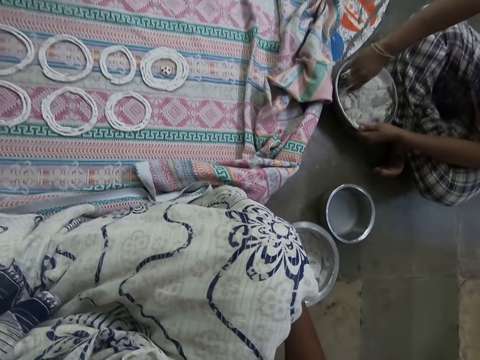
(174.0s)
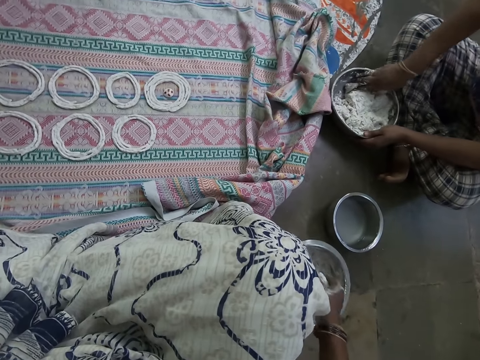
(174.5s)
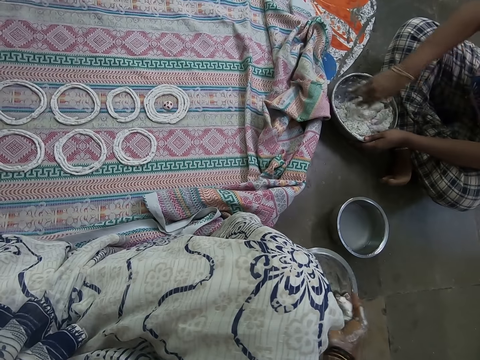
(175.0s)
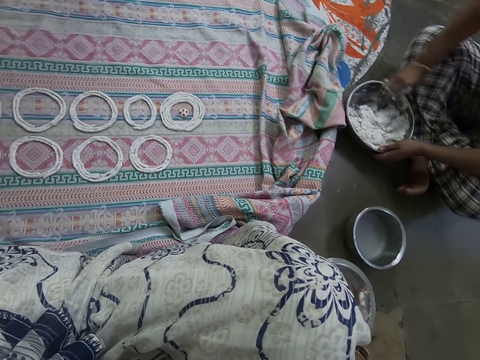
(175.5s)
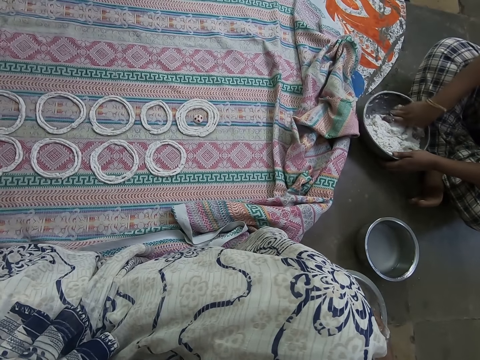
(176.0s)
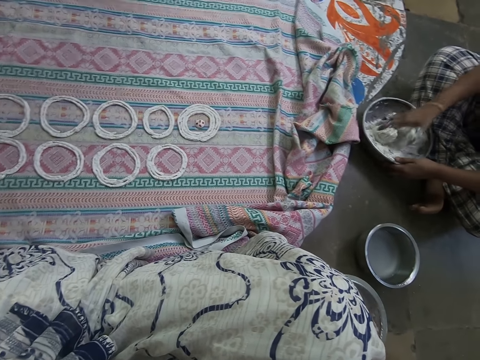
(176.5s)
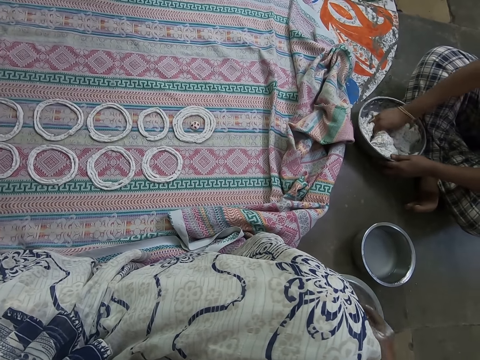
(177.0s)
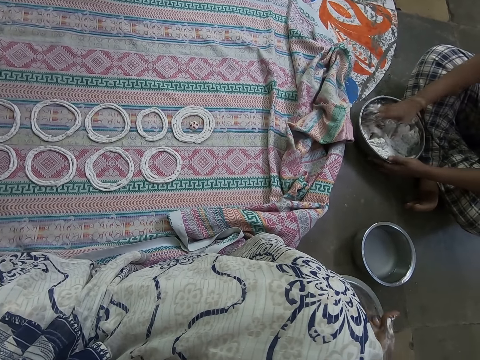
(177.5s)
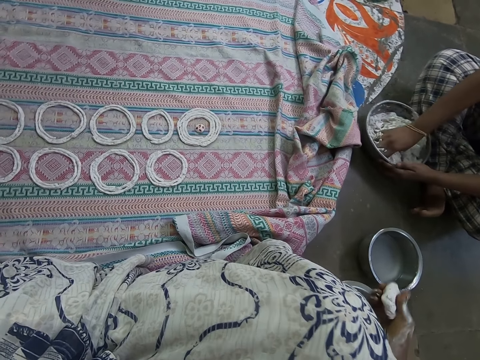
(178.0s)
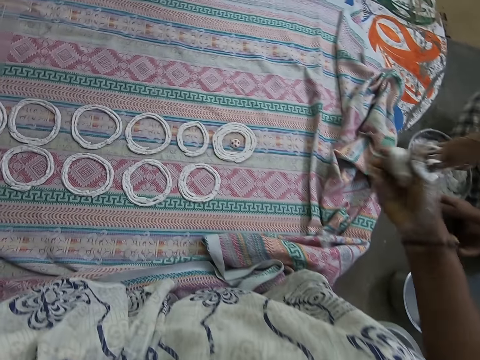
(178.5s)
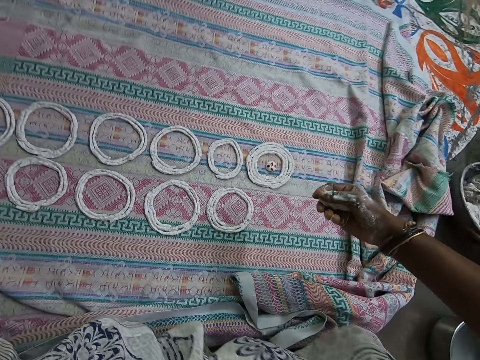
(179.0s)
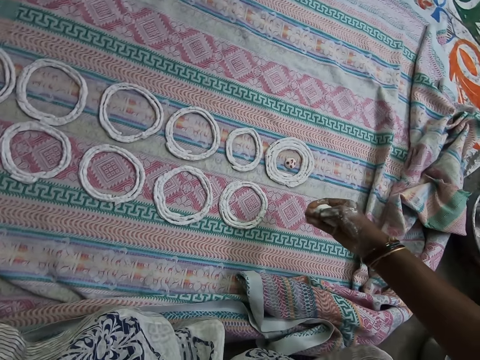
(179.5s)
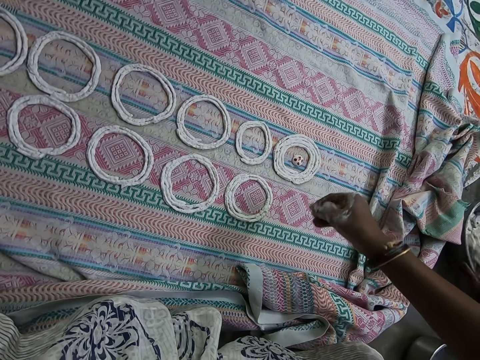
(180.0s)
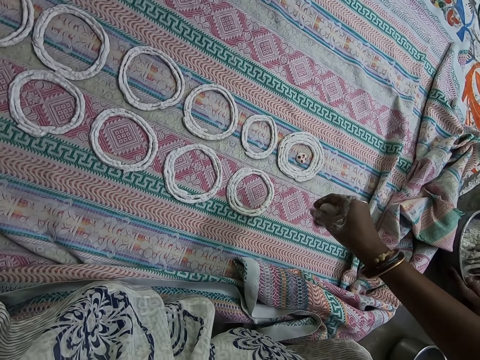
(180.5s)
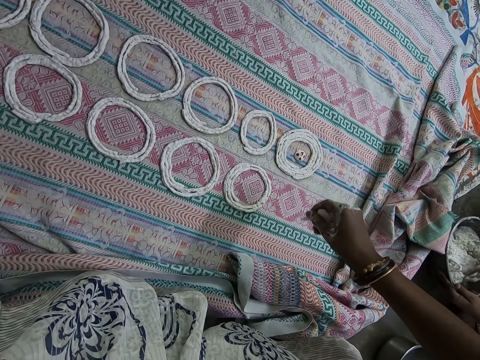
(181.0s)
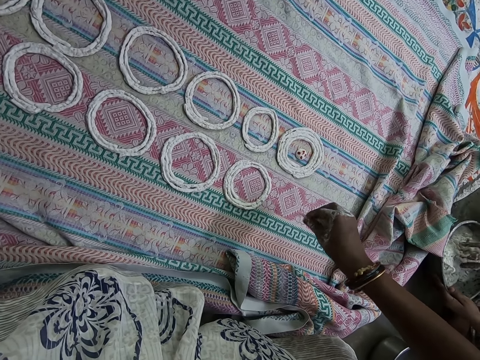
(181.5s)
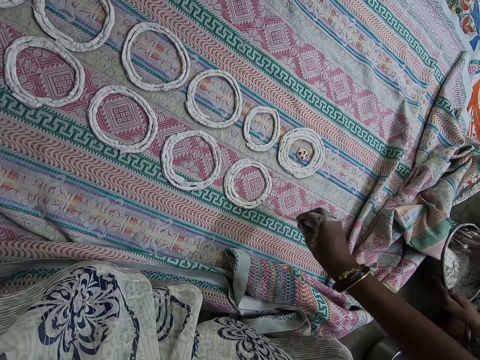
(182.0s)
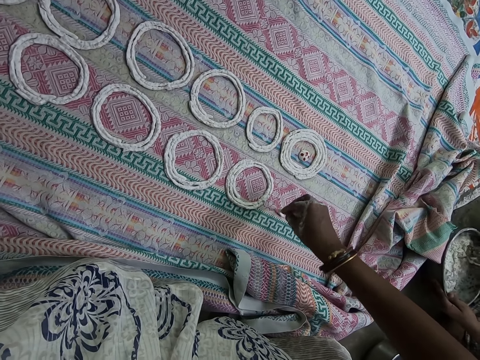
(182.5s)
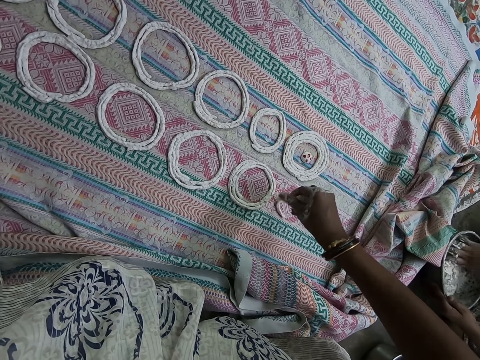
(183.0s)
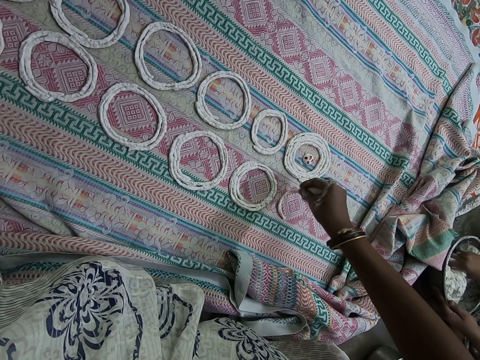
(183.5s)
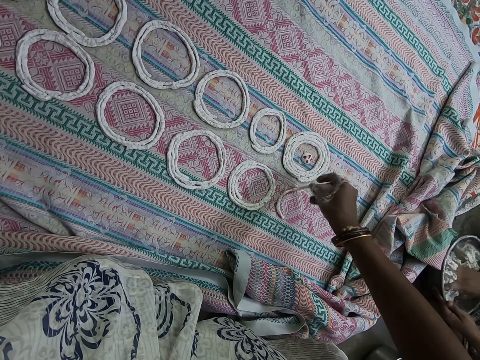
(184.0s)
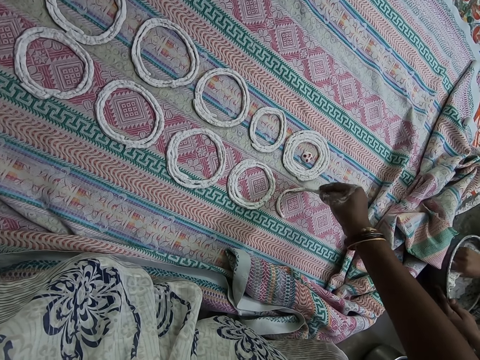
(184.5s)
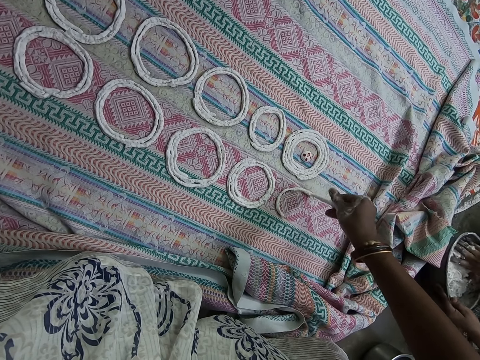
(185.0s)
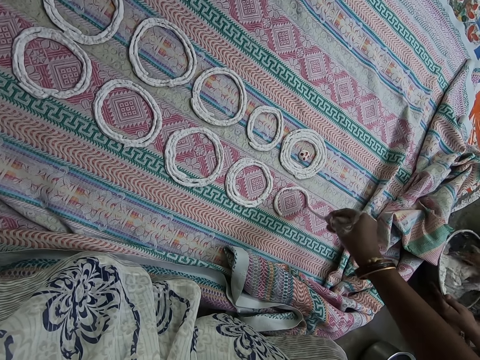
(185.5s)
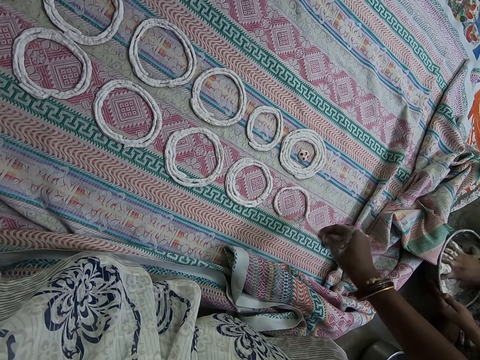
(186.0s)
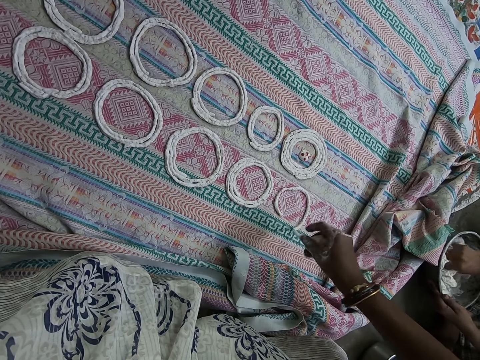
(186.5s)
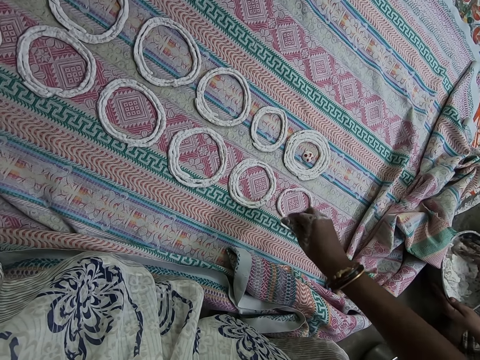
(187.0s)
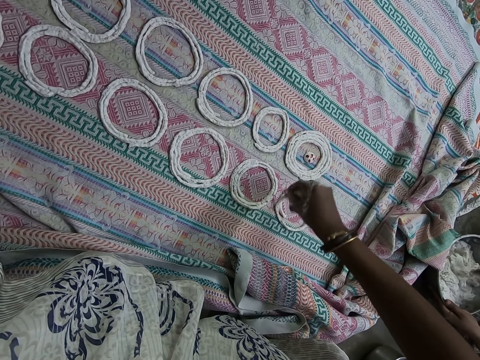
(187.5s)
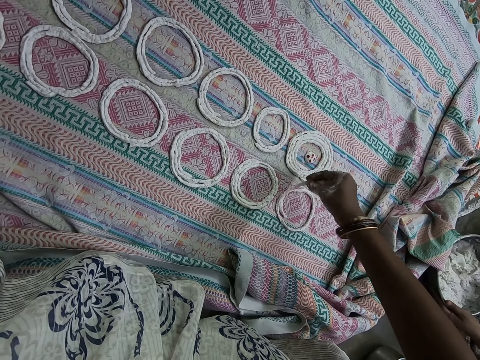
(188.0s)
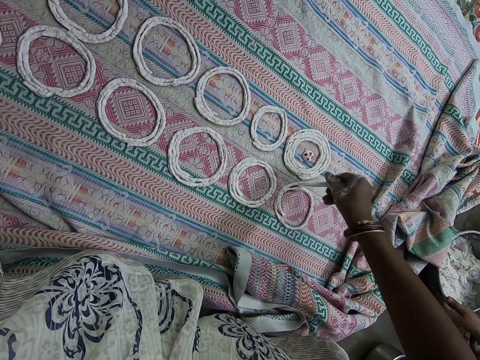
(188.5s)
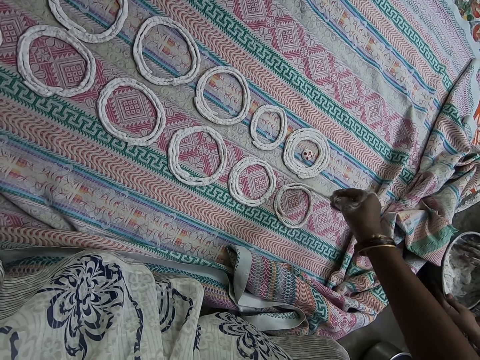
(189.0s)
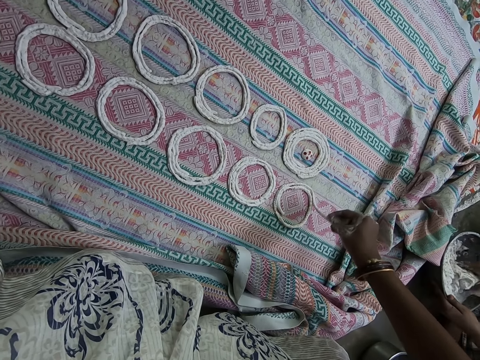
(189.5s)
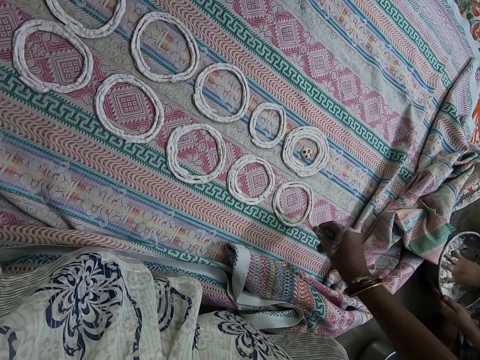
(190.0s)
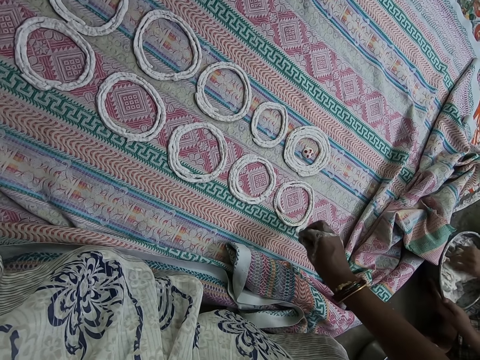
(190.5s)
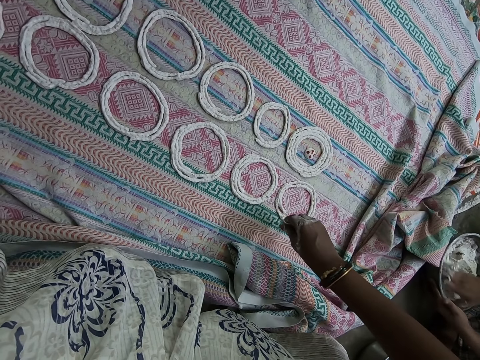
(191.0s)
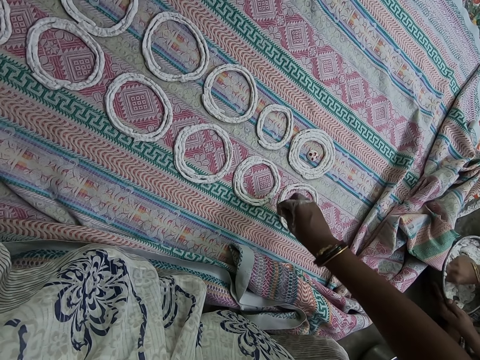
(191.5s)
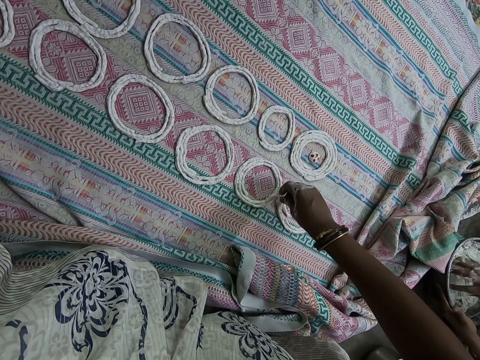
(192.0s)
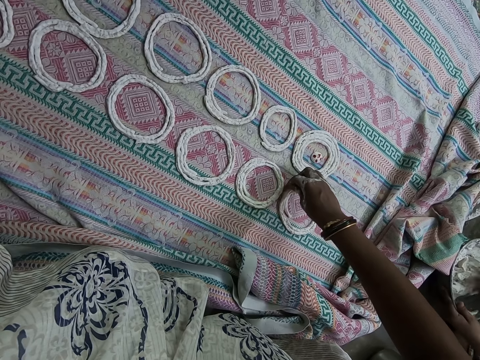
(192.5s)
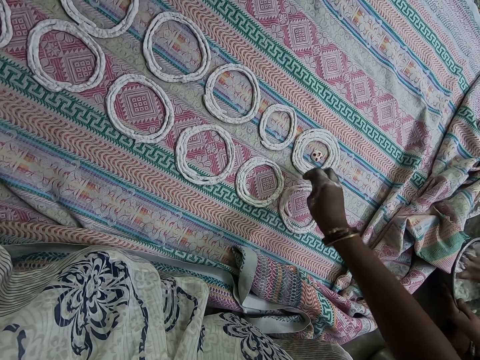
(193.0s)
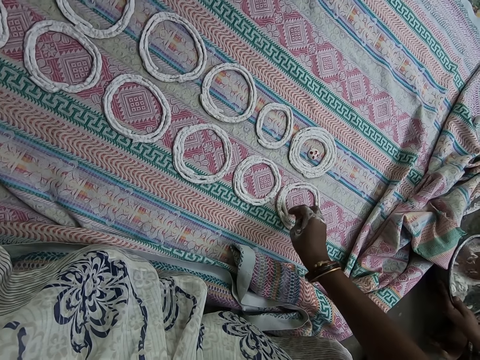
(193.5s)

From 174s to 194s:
The camera wearer scoops something with her hand. She kneads the dough from the stainless bowl in her right hand. She moves around. She twists something. She casts the dough in circular motions on the cloth with her right hand. She deposits something on the cloth. She touches something on the cloth. She dresses the dough on the cloth with her right hand.

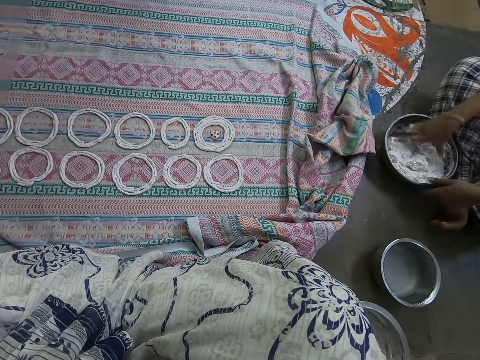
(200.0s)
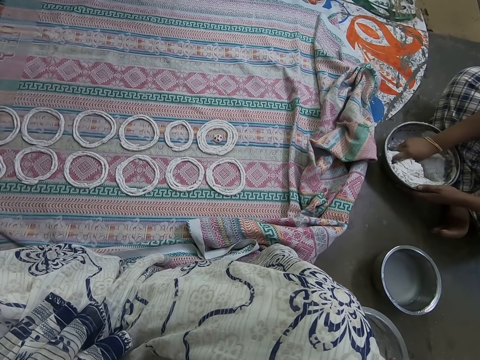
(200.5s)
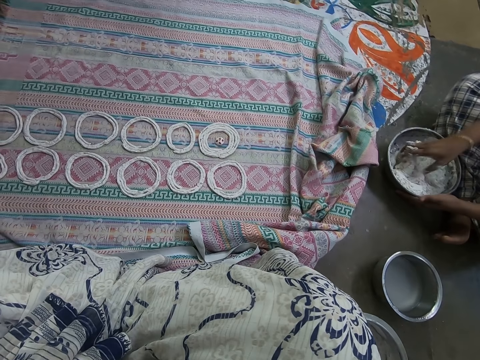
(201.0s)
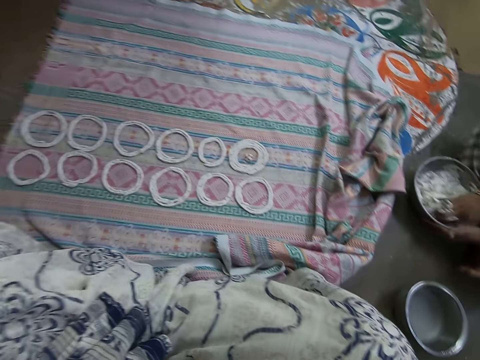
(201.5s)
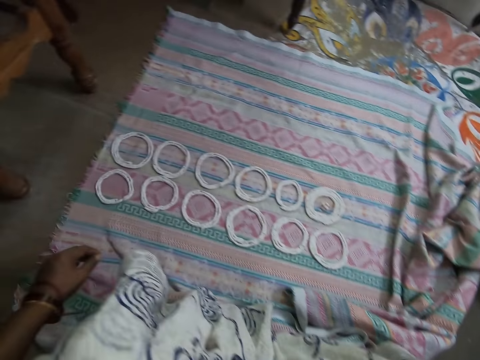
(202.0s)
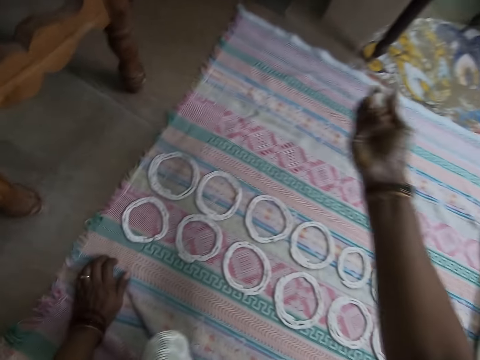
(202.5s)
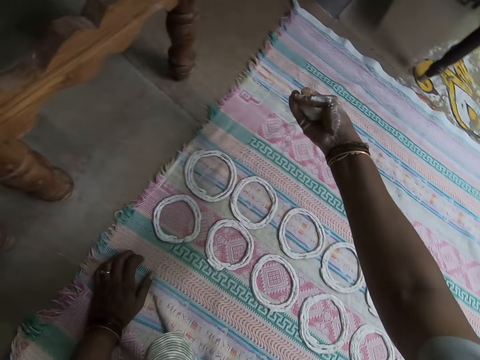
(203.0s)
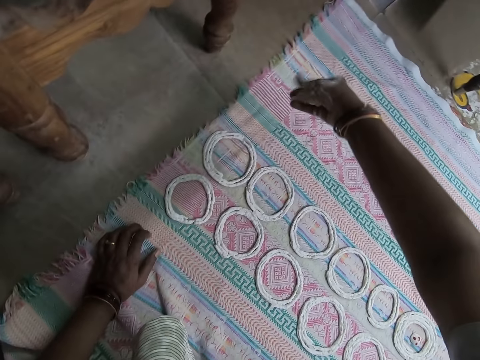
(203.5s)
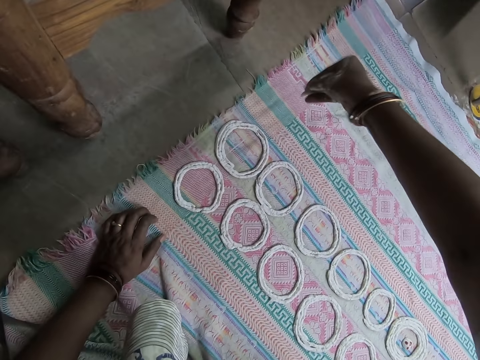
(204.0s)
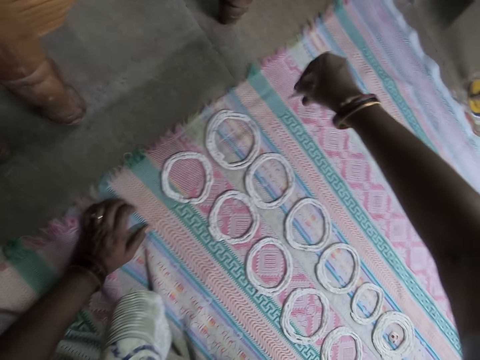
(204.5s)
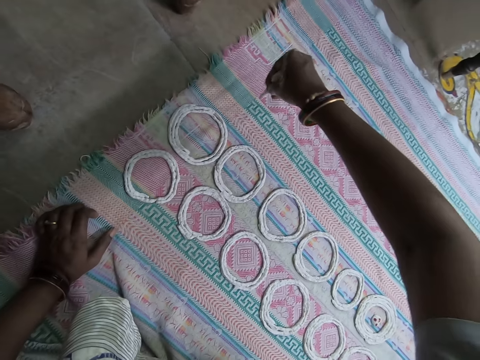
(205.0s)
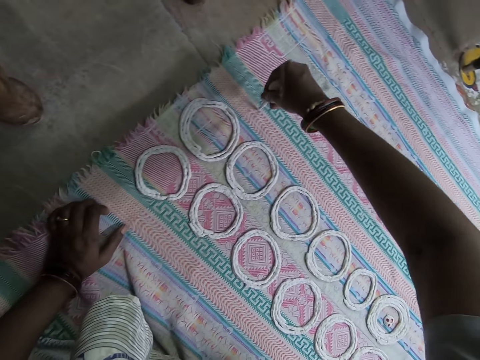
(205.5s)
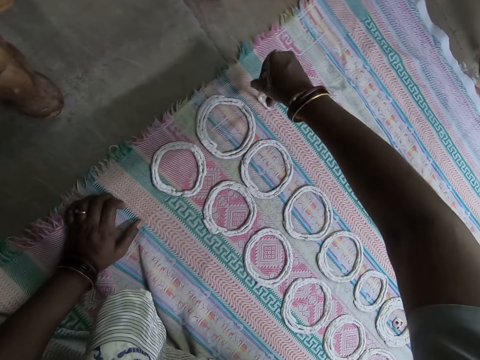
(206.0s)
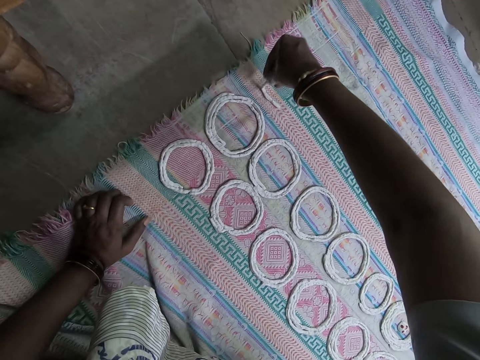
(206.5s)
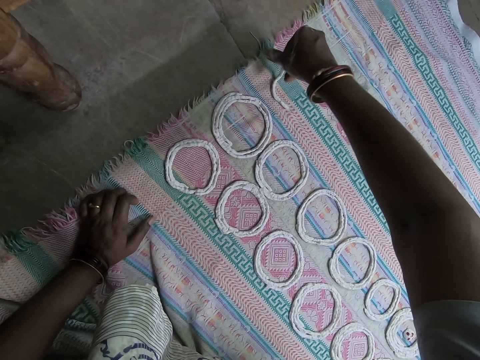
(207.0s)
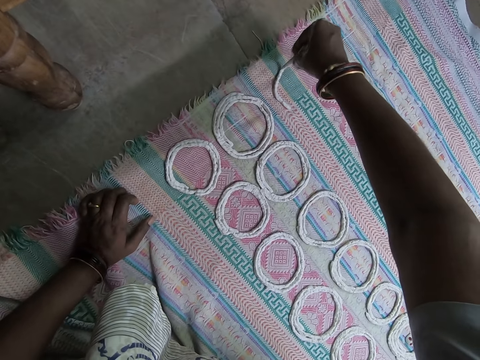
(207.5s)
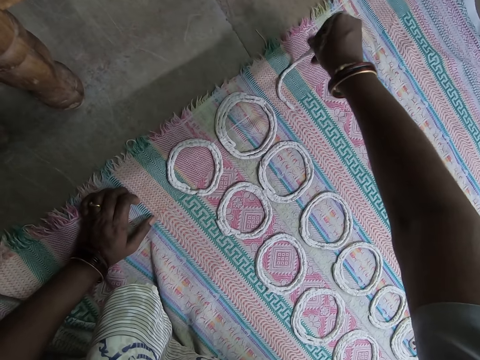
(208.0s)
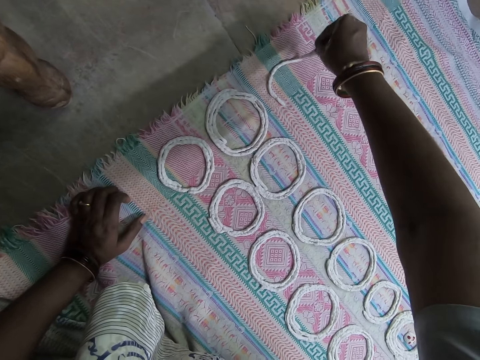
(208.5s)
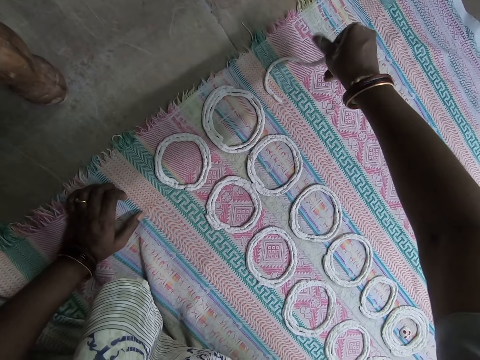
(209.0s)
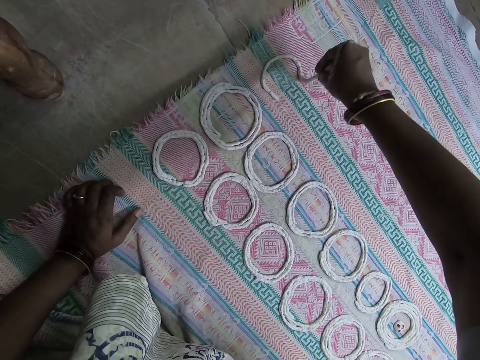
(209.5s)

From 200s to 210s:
A woman mixes something in a pot. The camera wearer moves around. She twists something. She casts the dough in circular motions on the cloth with her right hand. She deposits something on the cloth.
